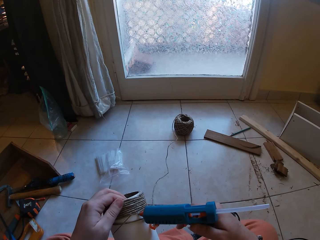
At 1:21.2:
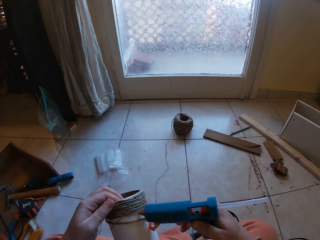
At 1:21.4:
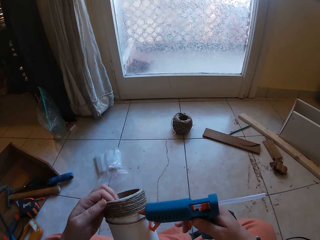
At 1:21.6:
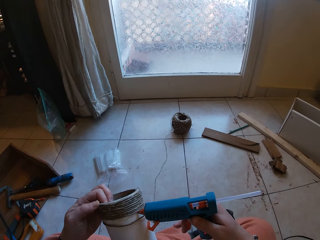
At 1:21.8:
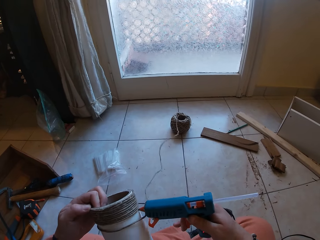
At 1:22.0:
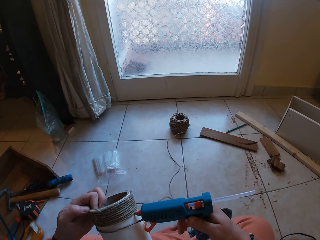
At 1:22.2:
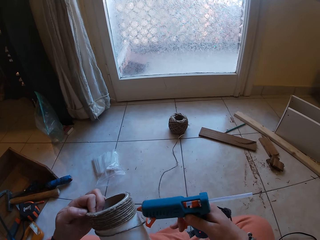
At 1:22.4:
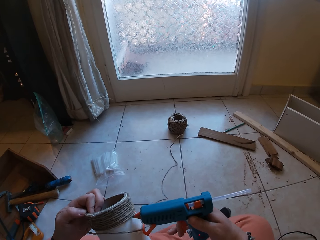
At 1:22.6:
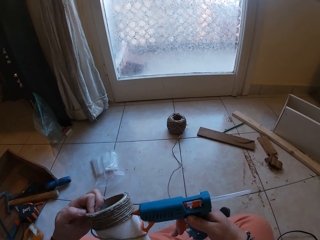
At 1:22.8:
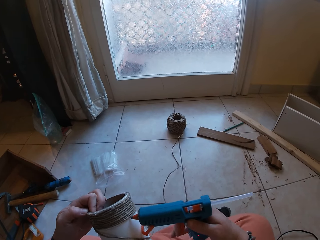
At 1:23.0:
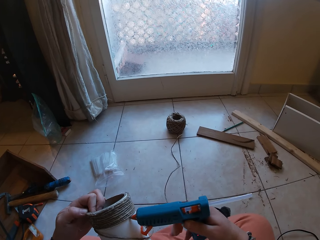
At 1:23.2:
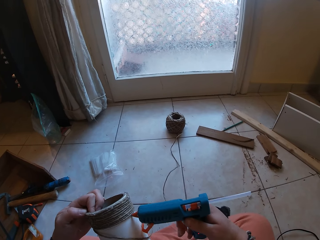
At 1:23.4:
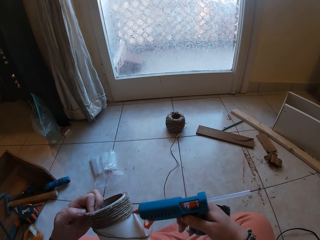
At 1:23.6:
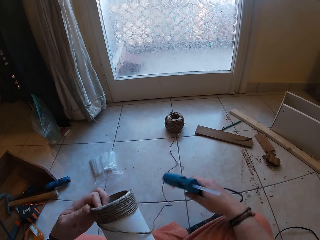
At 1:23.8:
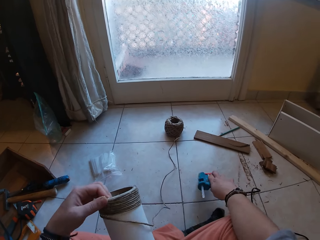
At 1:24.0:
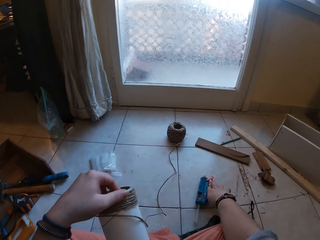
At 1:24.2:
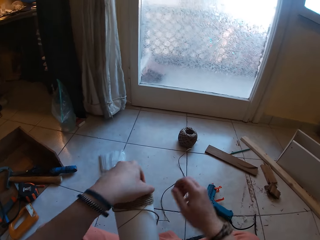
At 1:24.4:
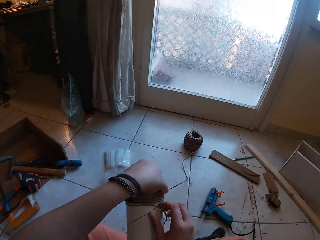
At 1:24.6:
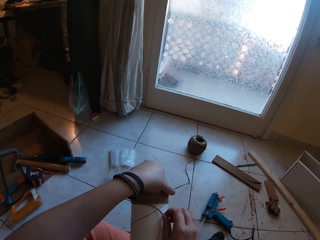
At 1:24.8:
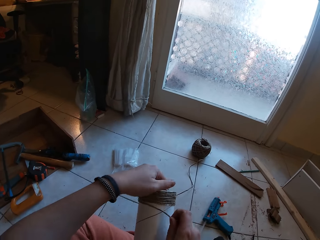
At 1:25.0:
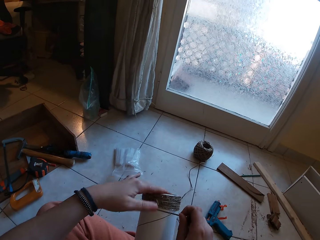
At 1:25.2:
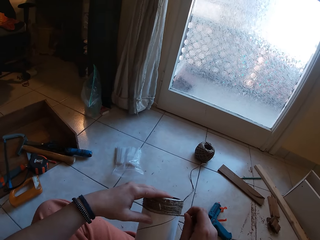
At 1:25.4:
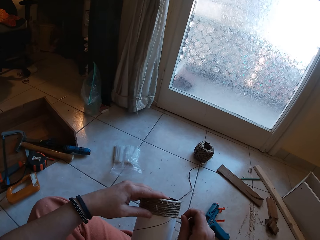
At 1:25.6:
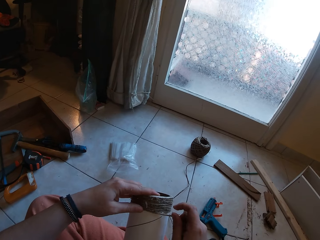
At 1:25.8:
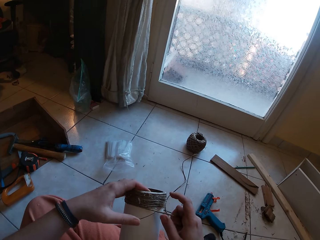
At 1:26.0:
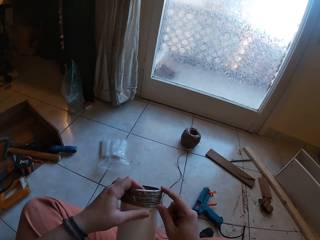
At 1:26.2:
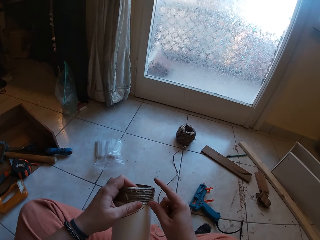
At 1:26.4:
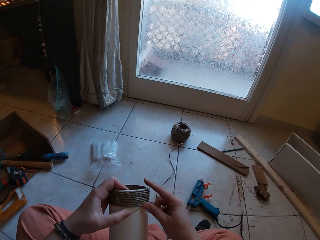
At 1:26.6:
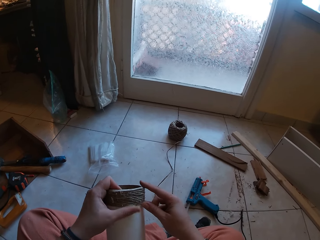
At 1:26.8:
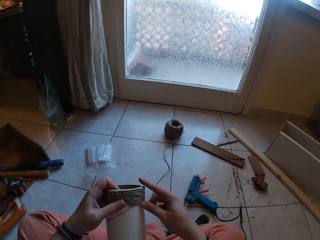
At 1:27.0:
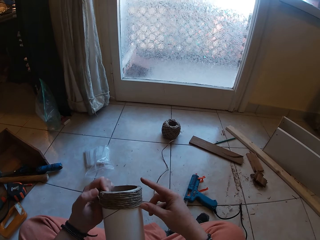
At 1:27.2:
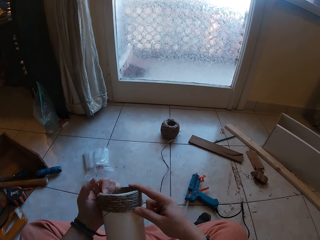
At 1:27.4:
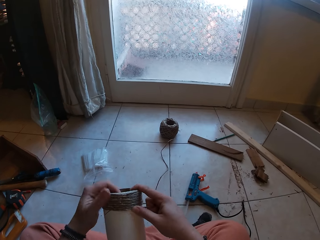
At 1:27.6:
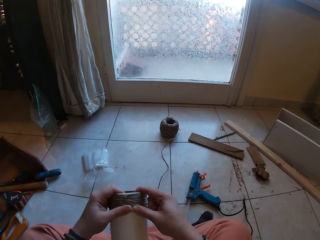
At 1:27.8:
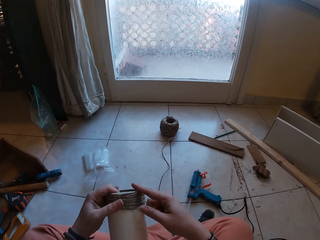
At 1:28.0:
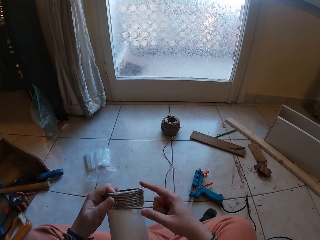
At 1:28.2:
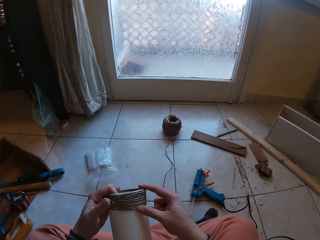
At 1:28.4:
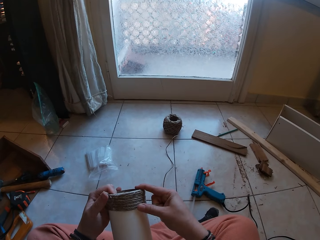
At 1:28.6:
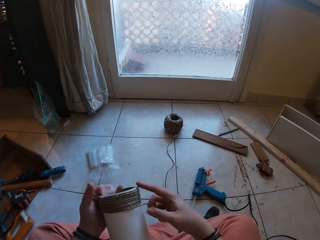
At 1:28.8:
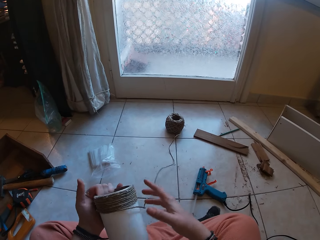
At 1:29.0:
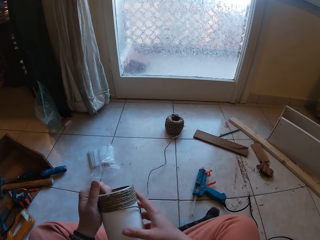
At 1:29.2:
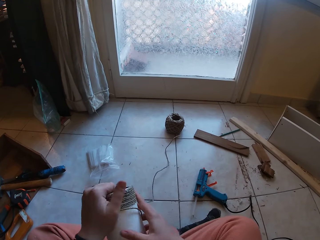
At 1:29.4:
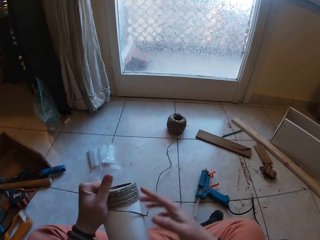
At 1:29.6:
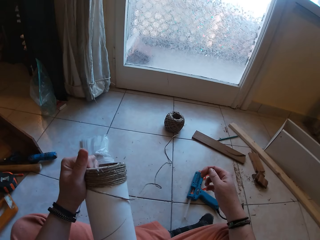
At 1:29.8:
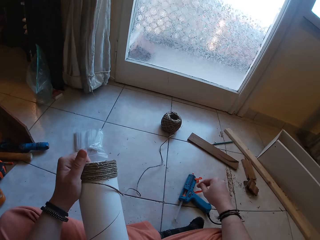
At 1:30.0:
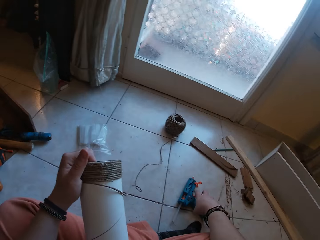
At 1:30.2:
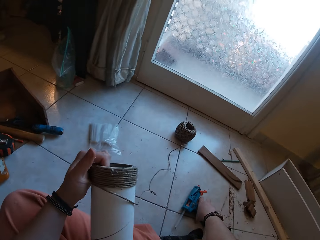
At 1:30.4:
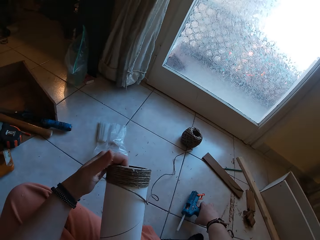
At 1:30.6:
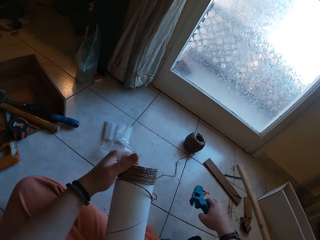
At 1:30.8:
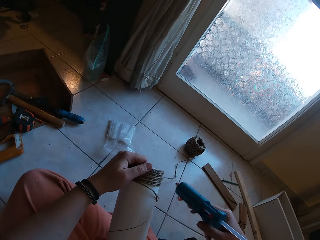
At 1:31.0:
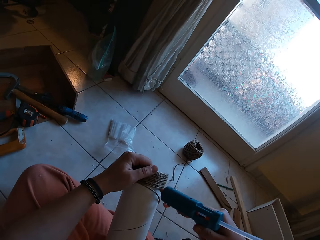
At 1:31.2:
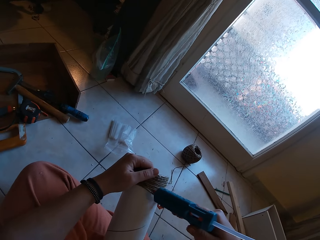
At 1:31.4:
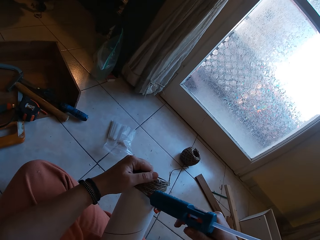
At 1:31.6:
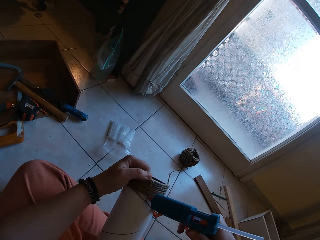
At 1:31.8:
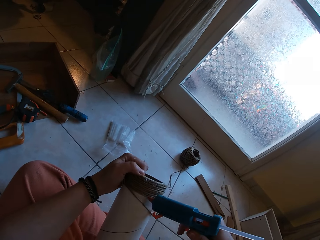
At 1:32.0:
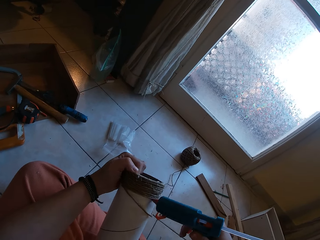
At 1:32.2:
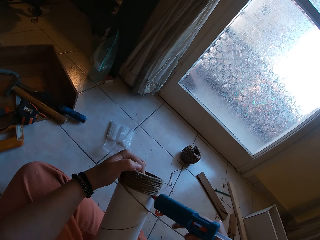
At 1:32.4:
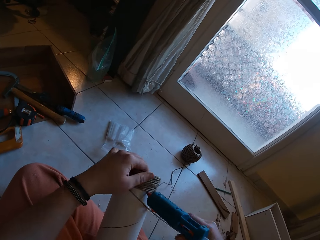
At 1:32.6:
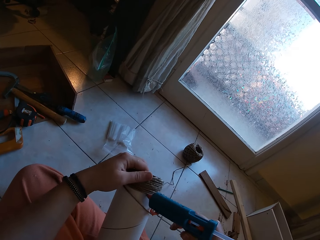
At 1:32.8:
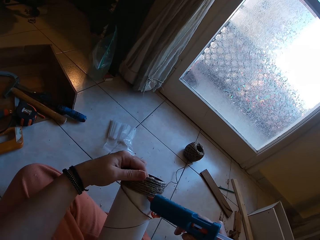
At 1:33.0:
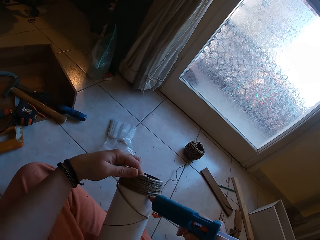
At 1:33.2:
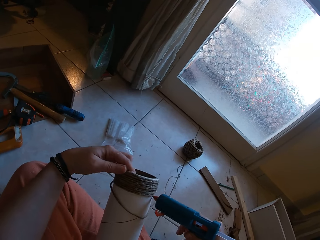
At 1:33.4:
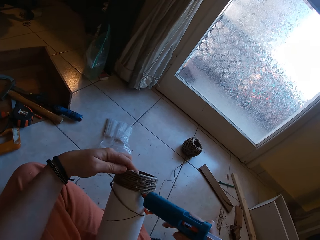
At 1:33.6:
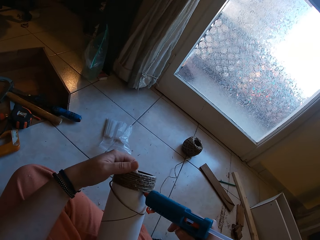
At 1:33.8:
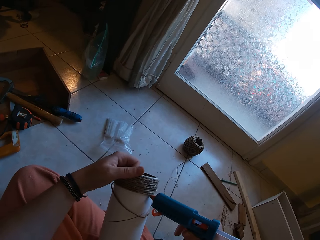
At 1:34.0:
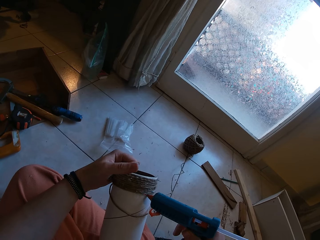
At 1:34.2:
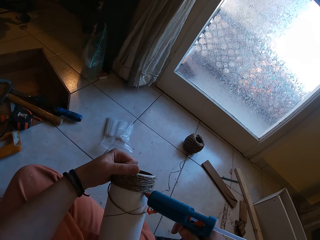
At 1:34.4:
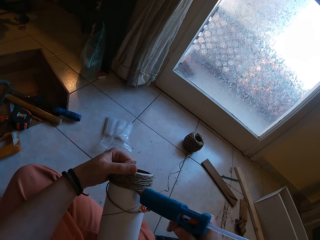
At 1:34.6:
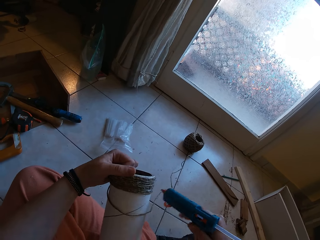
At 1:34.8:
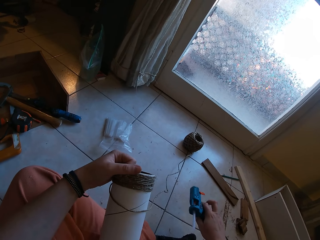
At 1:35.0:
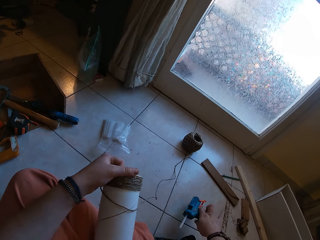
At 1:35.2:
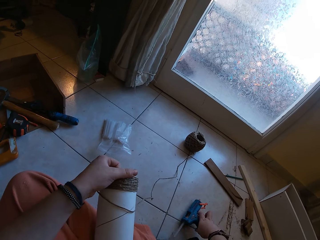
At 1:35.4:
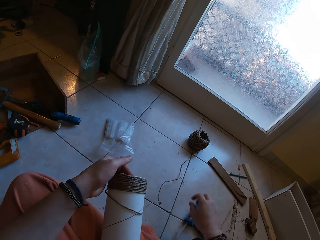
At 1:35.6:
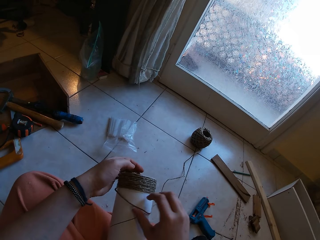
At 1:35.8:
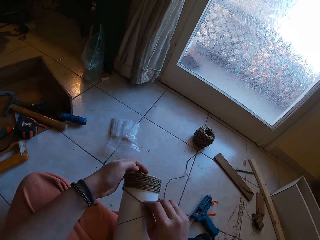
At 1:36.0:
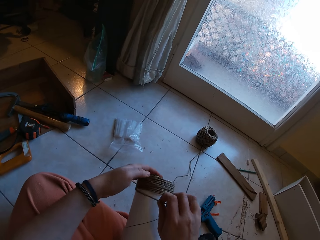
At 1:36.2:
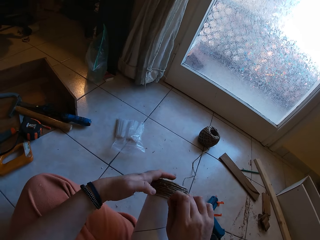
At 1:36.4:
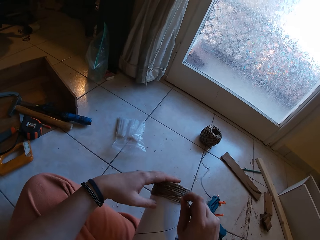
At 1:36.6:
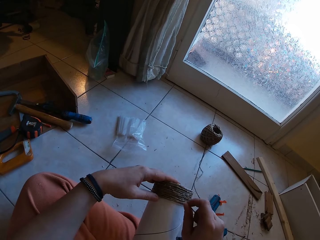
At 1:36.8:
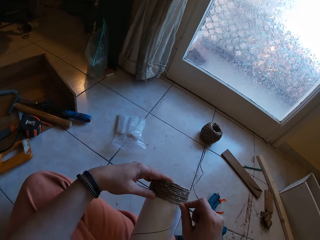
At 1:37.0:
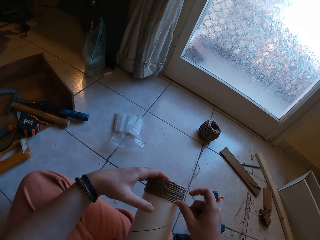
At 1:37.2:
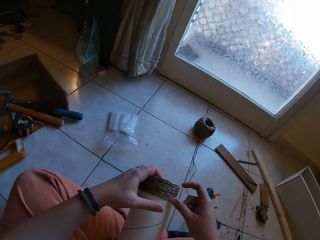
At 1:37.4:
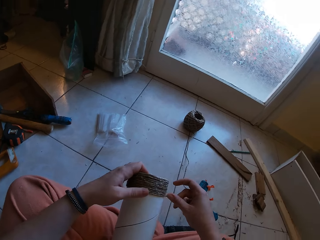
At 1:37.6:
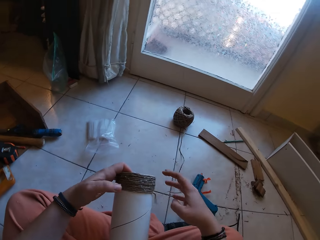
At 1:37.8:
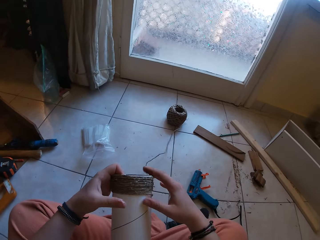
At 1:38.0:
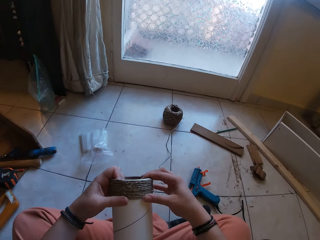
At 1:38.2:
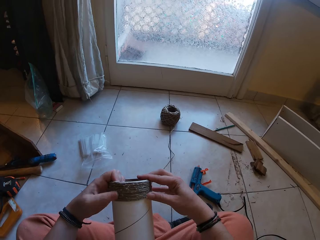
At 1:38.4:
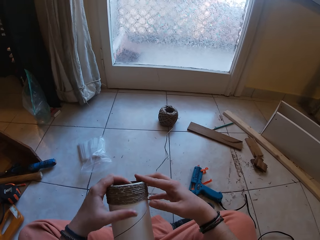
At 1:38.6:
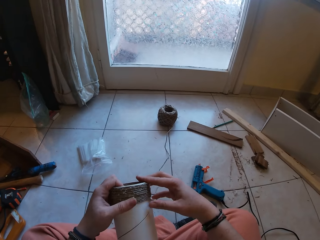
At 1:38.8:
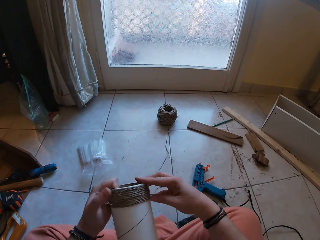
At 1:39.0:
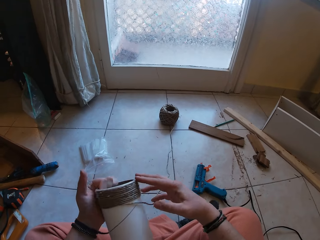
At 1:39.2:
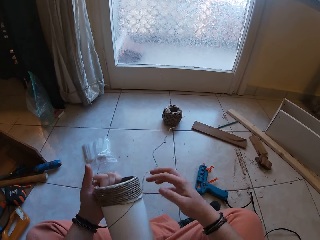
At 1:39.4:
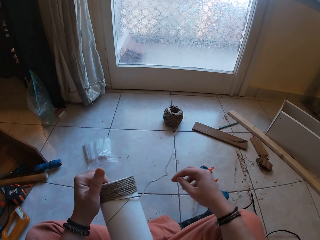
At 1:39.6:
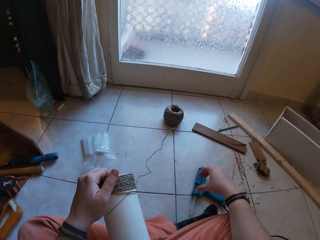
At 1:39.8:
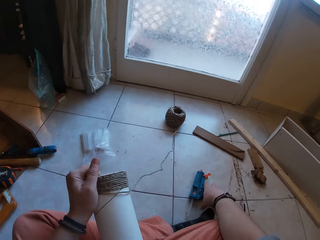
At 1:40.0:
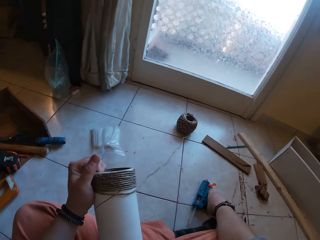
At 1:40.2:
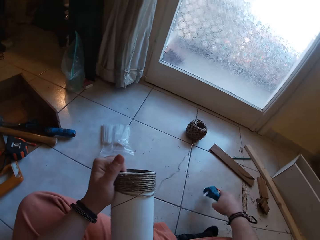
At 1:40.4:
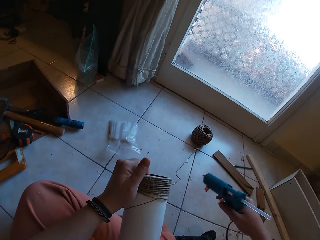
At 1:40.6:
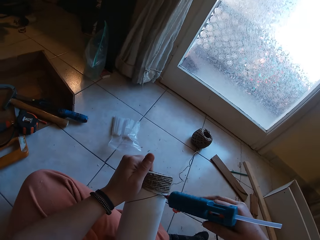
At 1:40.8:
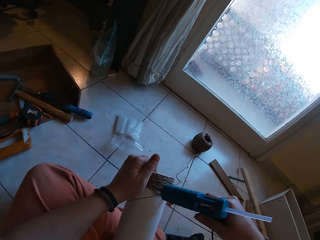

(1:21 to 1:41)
The camera wearer applies glue on the cardboard tube with the glue gun in her right hand. She drops the glue gun on the floor with her right hand. She rolls the twine on the cardboard tube with her right hand. She holds the cardboard tube with both hands. She picks the glue gun from the floor with her right hand. She puts glue on the carton. She drops the glue gun on the floor with her right hand. She rolls the twine on the cardboard tube with her right hand. She picks the glue gun from the floor with her right hand.

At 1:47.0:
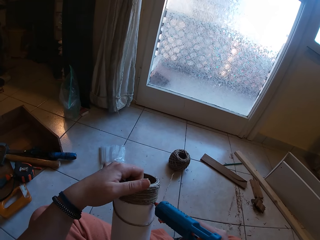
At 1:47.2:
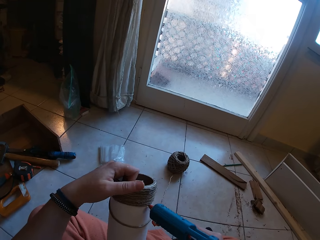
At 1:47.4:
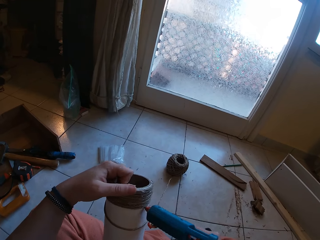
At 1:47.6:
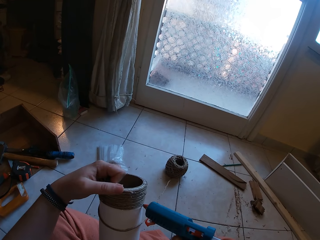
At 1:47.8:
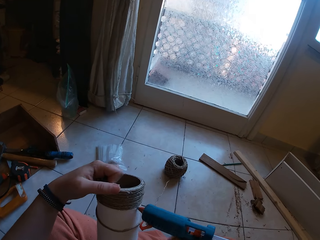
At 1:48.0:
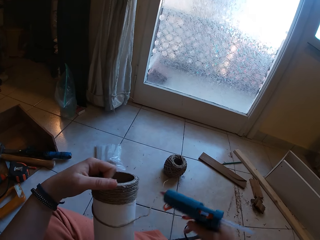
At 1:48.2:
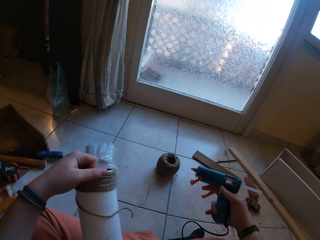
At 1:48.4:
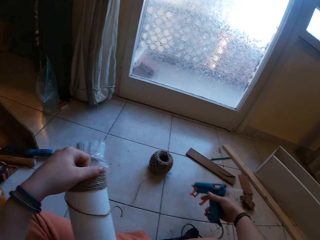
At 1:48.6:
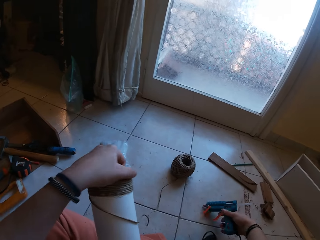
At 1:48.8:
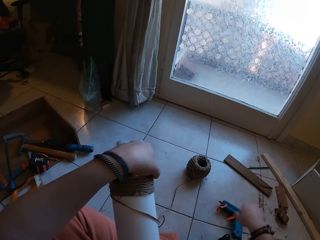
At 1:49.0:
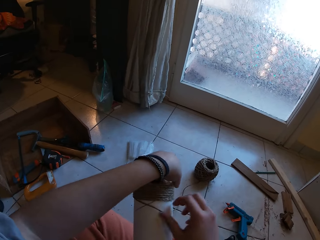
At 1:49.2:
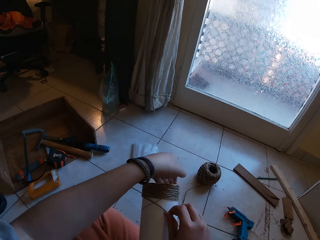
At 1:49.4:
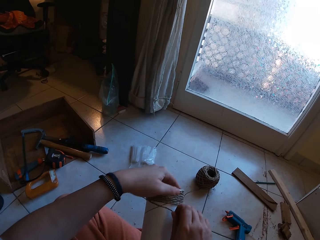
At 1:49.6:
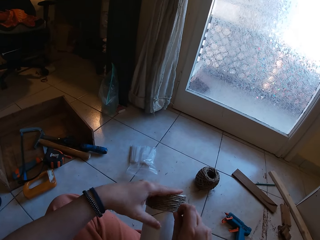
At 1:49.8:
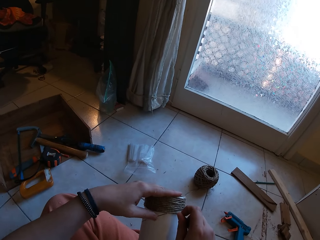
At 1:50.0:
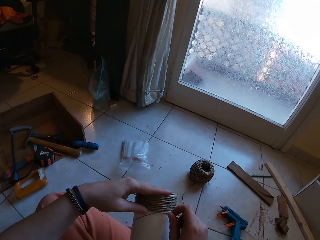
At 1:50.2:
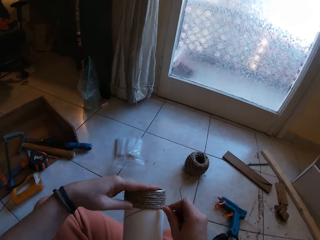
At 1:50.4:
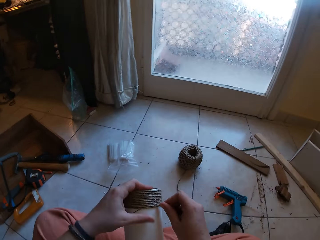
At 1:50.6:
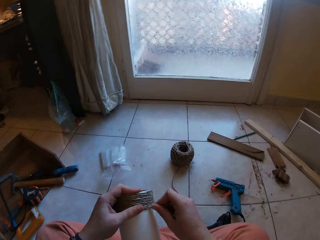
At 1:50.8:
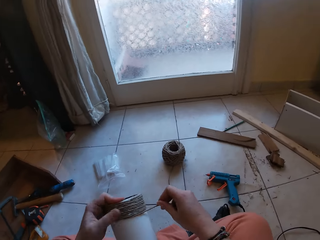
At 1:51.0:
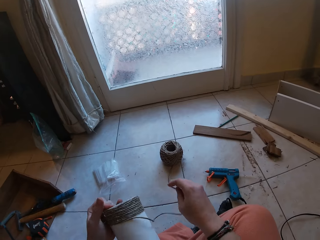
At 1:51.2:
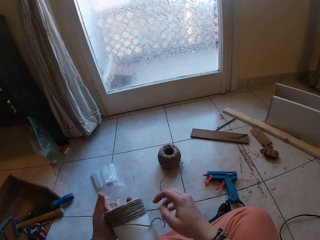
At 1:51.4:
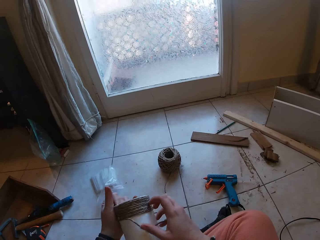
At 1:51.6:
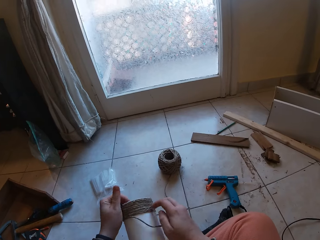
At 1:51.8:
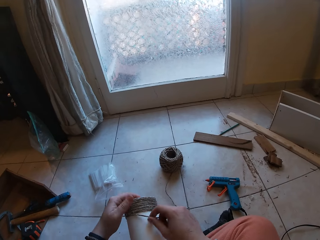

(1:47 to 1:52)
The camera wearer drops the glue gun on the floor with her right hand. She rolls the twine or rope on the cardboard tube or carton with her right hand. She aligns the rope on the carton.
